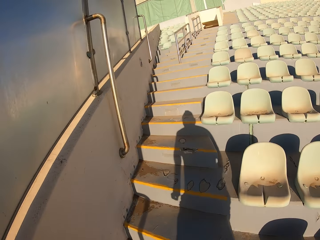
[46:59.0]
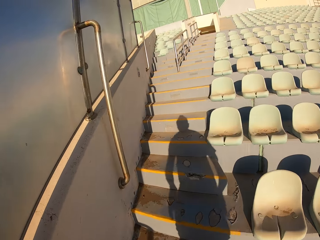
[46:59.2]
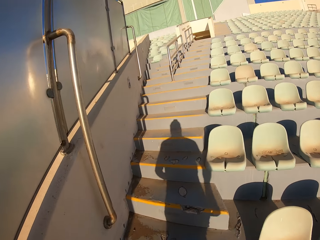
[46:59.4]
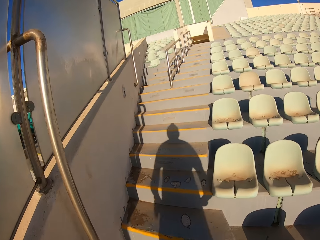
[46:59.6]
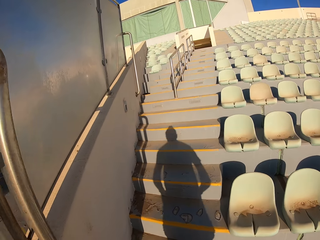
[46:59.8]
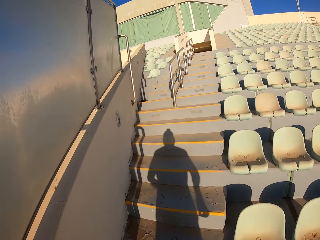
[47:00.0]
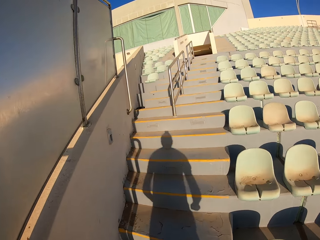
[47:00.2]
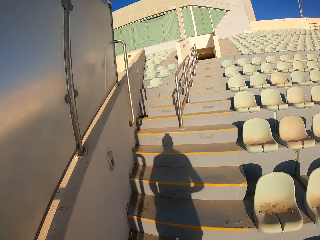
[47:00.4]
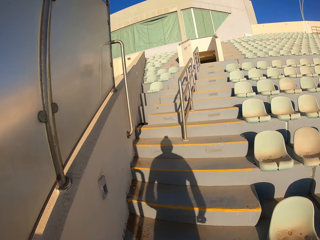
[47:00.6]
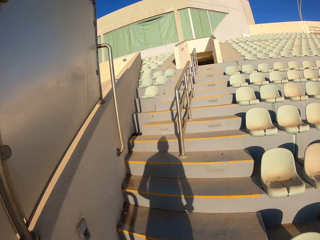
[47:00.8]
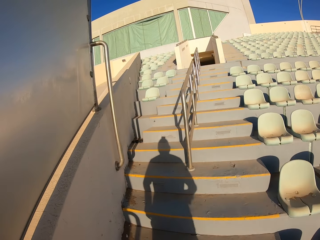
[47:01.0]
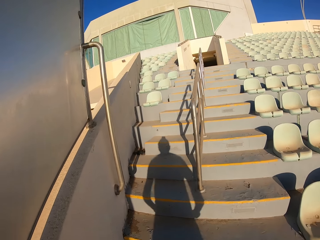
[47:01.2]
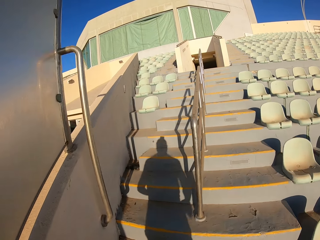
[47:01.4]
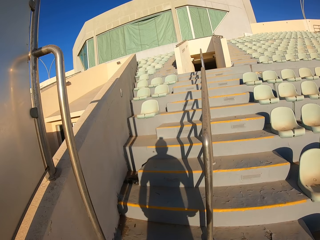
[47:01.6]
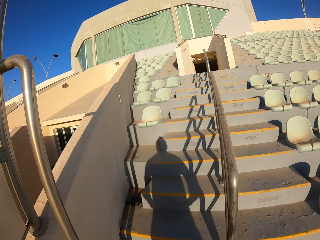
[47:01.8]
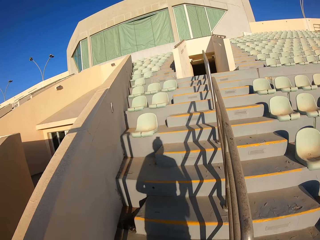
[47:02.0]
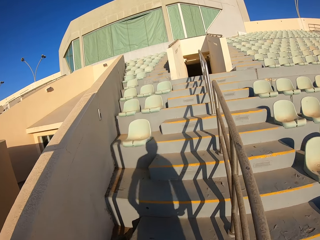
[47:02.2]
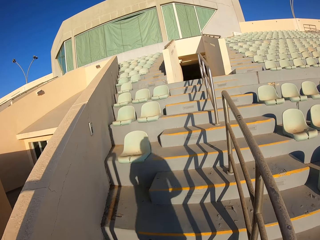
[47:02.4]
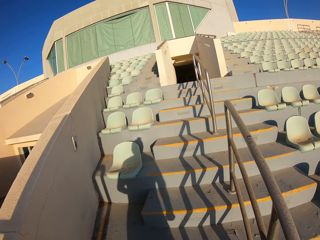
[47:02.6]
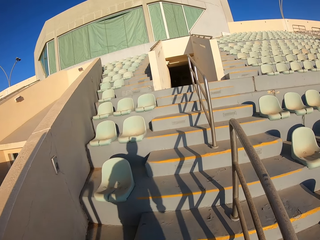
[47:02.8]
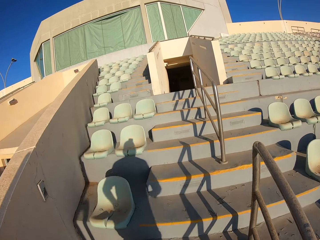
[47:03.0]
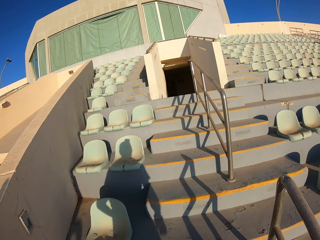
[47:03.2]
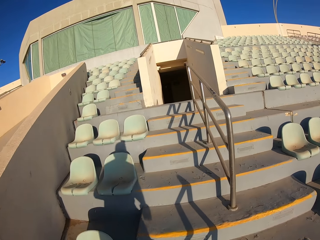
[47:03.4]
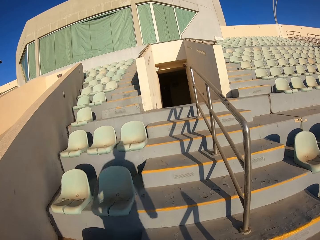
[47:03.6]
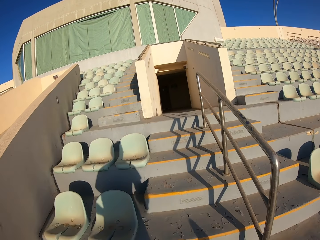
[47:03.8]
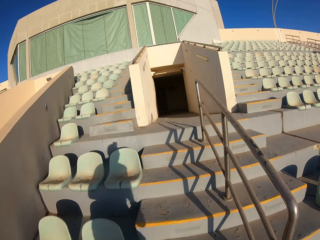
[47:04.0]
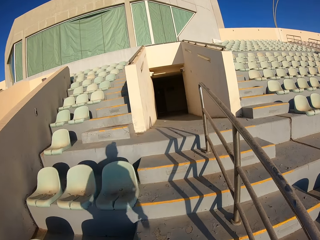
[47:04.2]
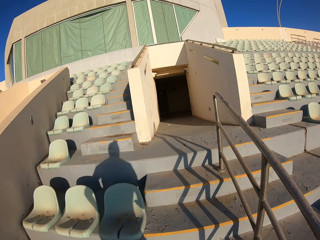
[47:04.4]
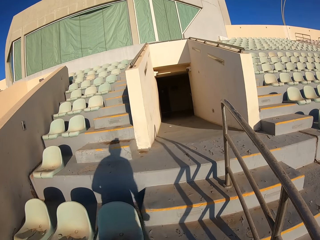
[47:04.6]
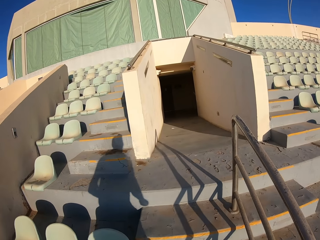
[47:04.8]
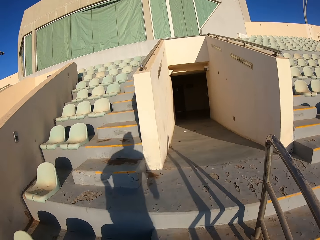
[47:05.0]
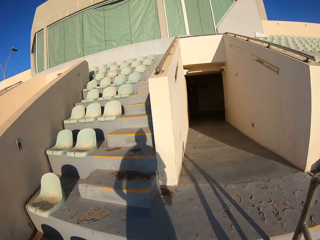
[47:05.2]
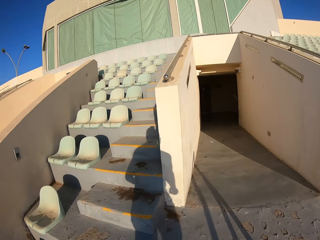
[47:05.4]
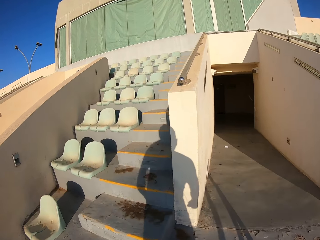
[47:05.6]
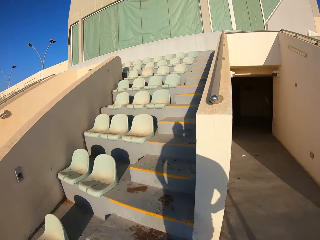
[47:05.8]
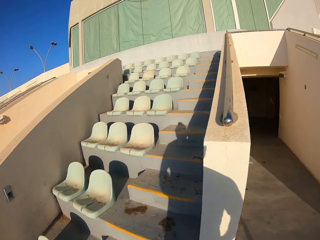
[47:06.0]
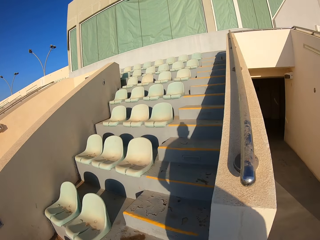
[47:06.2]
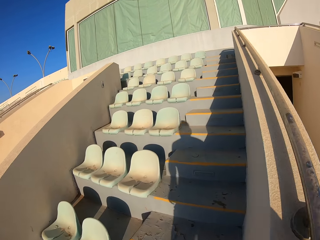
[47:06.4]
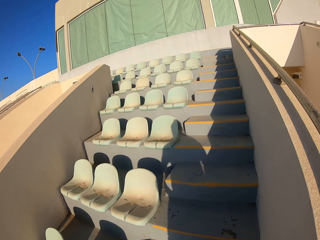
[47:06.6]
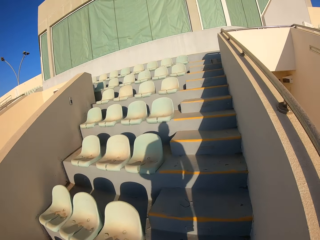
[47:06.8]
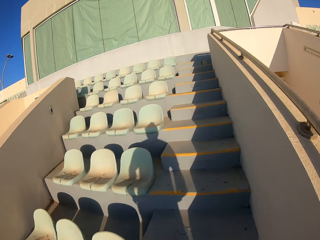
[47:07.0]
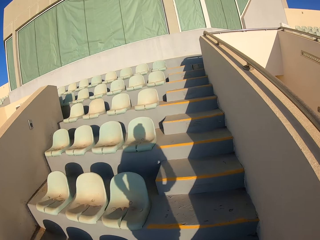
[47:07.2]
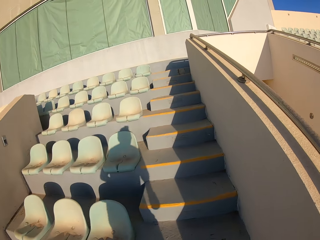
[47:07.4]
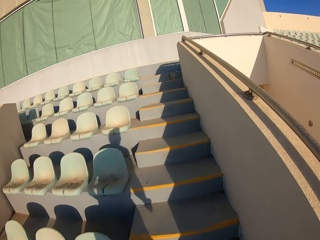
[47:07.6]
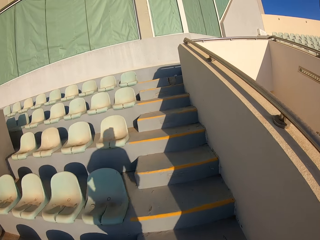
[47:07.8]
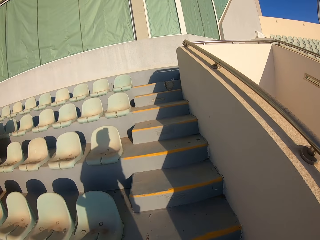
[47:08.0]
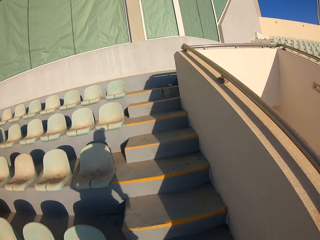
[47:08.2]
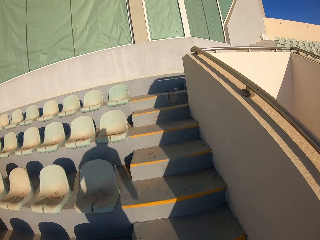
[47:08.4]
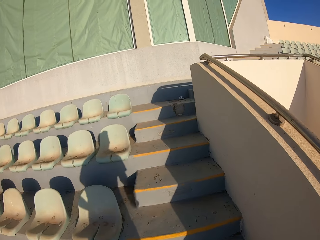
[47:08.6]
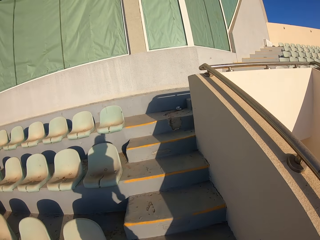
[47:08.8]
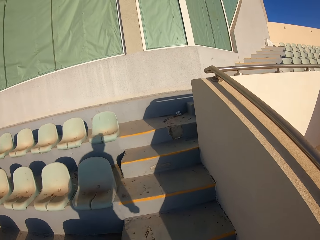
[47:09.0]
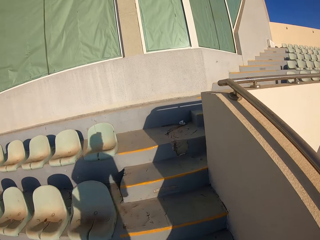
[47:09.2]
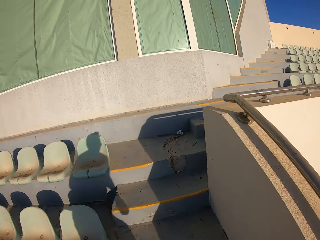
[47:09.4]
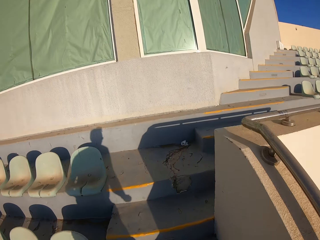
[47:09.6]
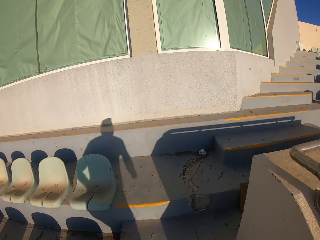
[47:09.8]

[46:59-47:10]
The camera wearer runs up the staircase.

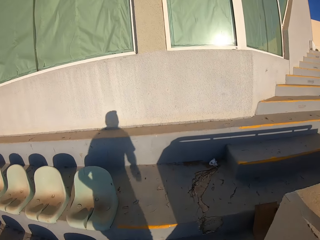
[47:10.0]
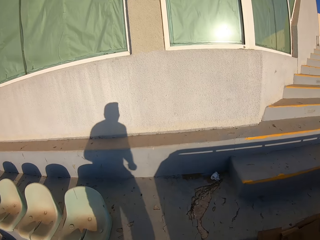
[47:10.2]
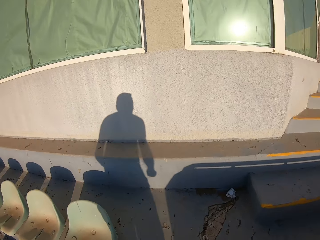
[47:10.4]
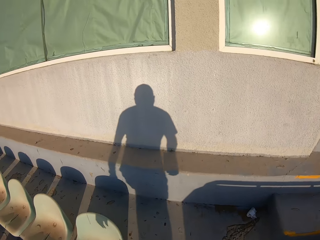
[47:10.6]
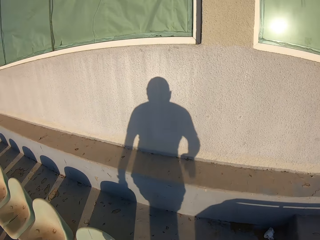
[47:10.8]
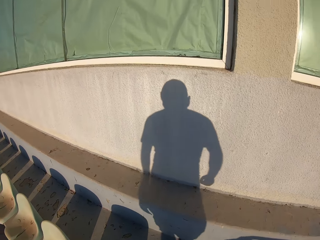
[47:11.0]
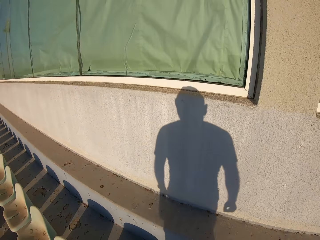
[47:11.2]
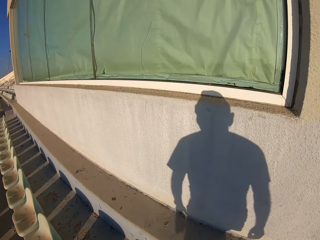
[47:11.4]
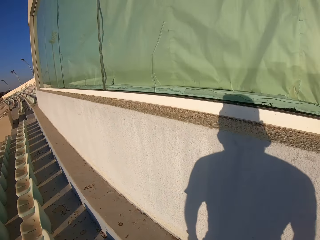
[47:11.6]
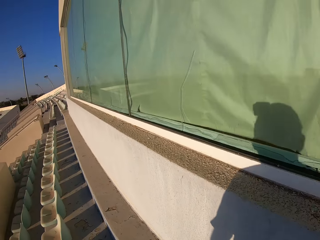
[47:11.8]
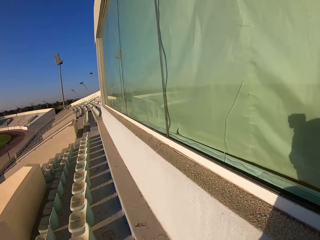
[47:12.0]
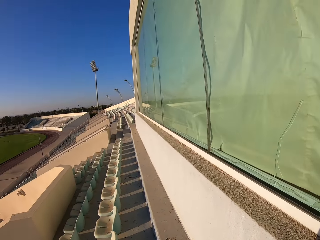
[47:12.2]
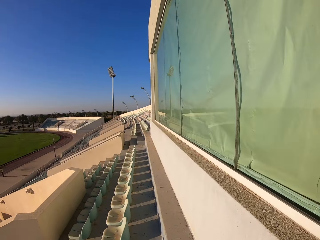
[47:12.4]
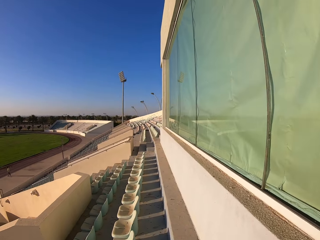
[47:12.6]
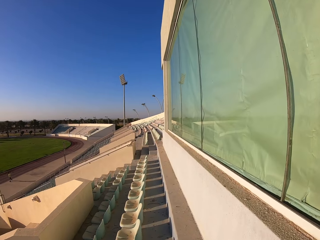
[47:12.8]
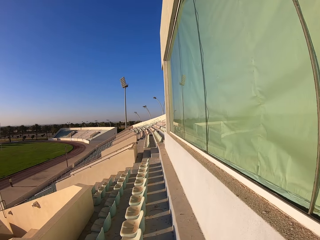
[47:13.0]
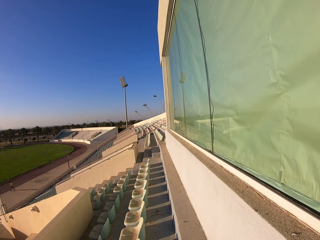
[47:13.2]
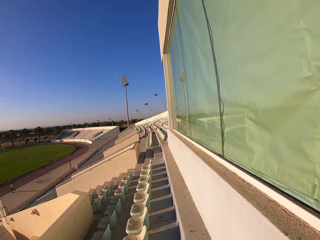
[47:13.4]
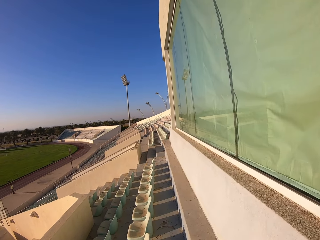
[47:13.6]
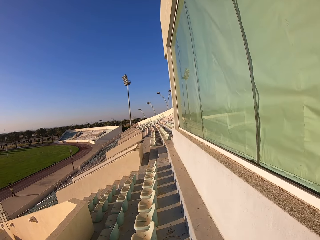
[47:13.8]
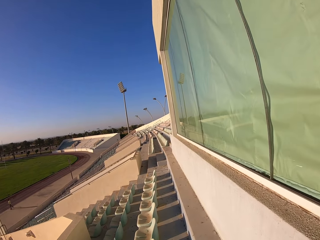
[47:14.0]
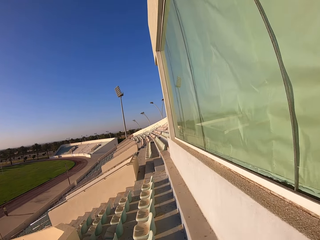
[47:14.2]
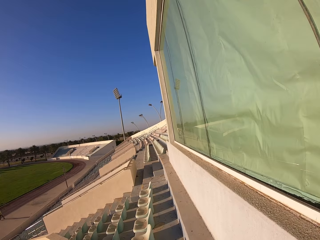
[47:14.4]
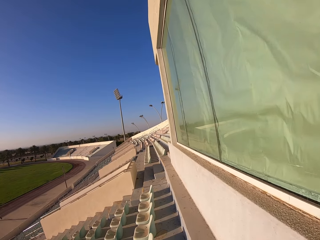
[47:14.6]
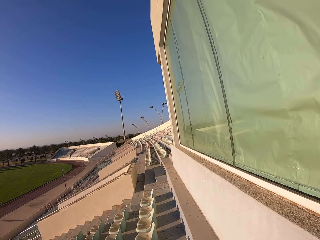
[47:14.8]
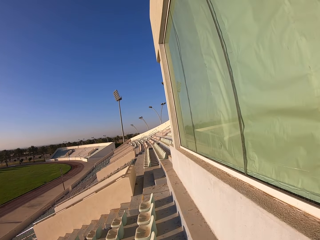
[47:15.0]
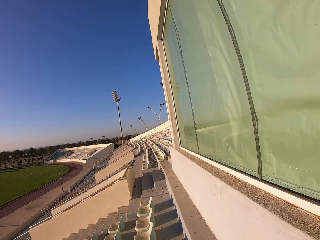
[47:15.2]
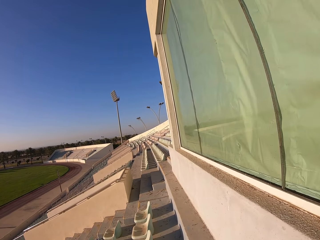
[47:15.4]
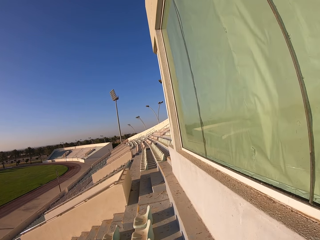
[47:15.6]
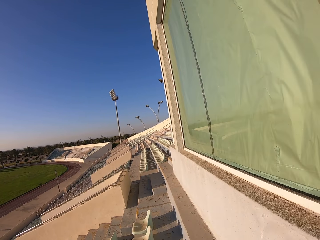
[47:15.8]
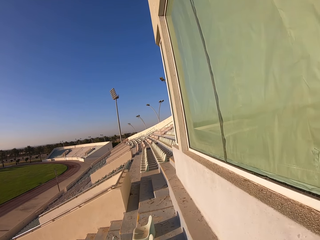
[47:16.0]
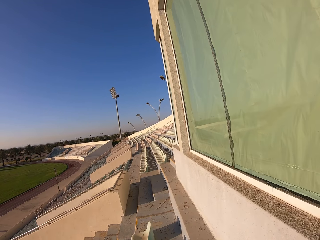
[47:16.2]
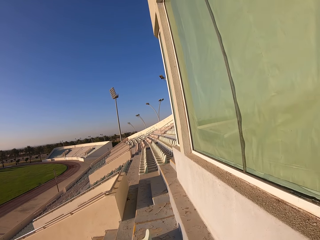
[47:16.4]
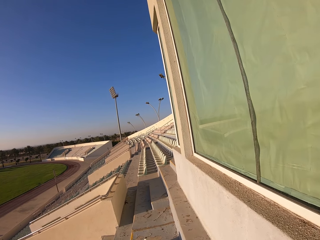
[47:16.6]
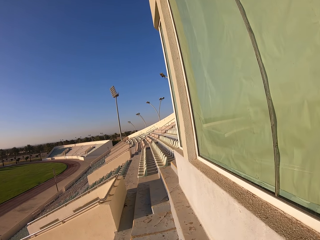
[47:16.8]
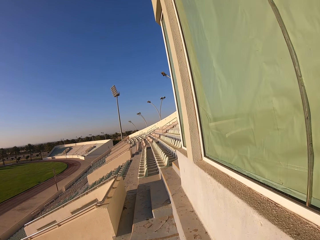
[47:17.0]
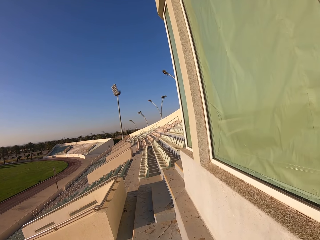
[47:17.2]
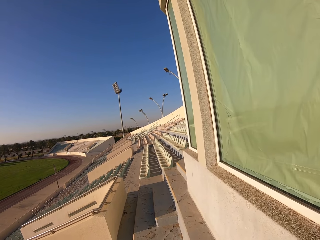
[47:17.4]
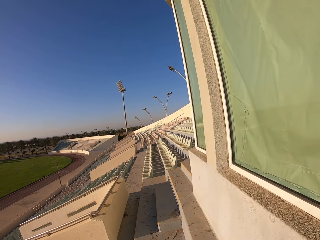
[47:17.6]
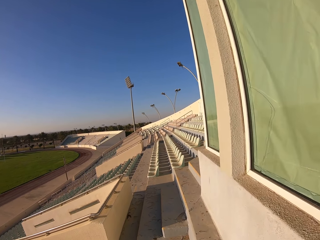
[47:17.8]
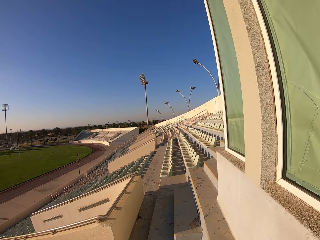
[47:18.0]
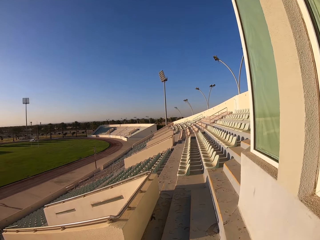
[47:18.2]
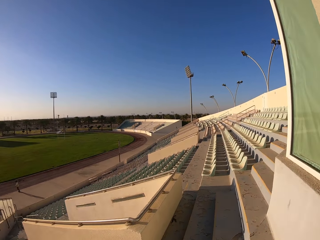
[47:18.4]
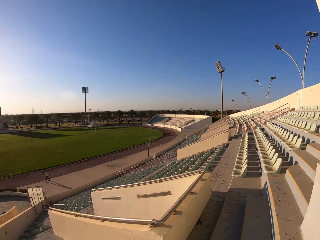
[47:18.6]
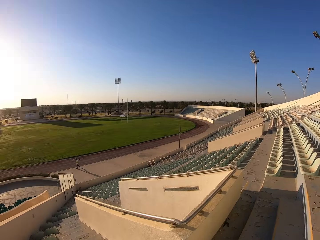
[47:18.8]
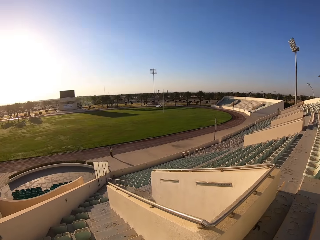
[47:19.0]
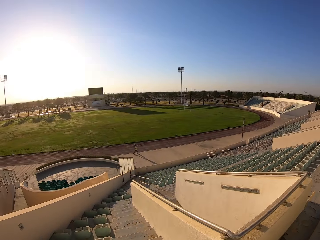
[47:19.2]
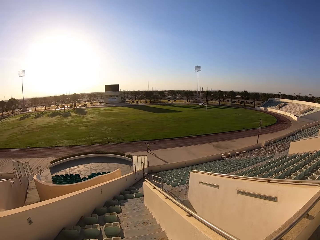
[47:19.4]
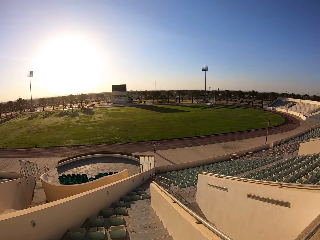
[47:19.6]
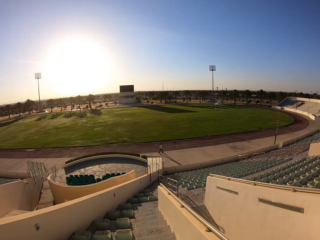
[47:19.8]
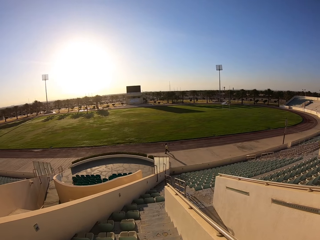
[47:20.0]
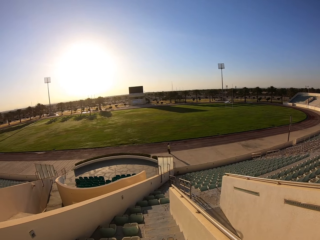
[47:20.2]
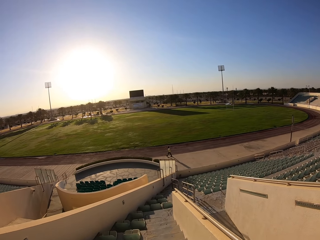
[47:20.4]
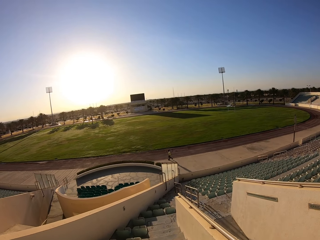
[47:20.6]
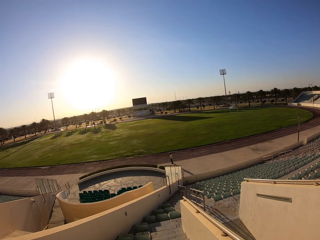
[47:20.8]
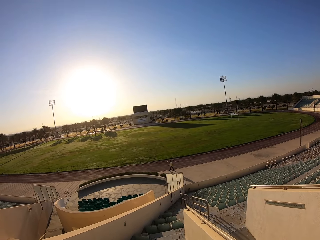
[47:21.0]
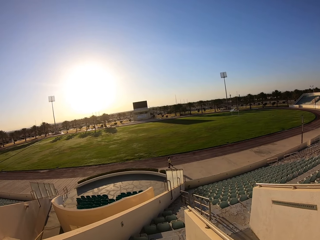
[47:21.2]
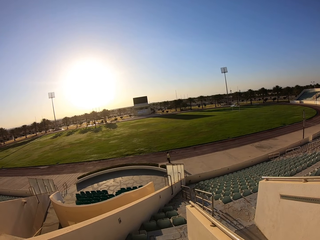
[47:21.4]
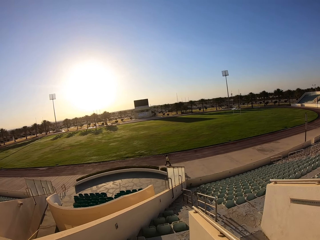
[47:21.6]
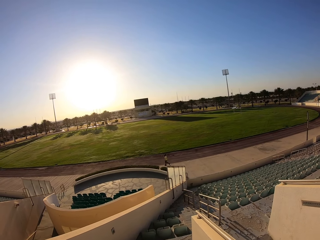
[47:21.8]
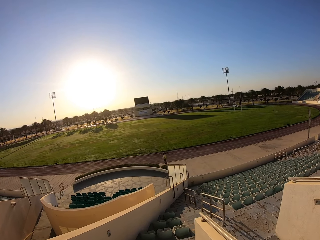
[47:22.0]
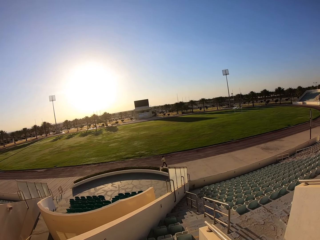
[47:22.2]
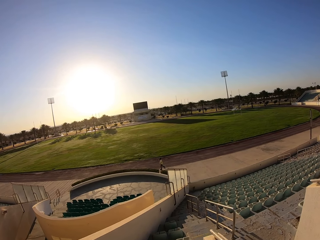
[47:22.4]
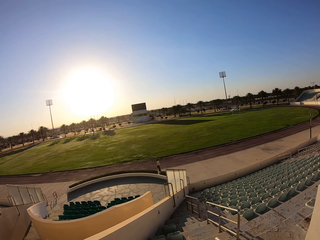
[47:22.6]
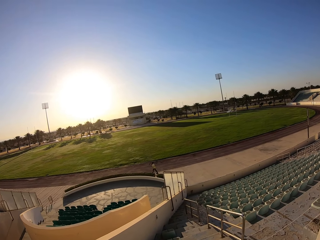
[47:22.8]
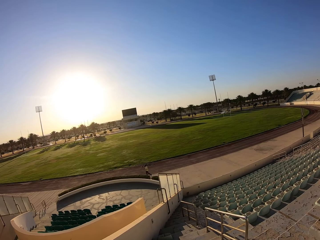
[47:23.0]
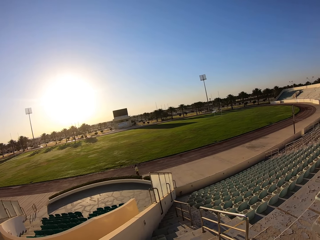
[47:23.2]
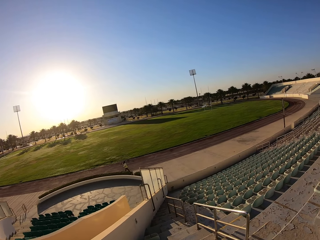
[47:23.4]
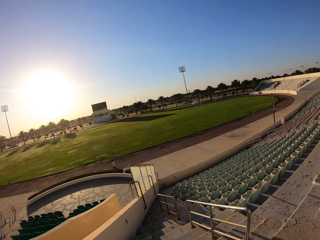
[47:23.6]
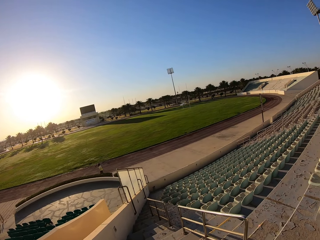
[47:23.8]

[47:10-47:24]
The camera wearer walks on the stadium. They walk down the staircase.
